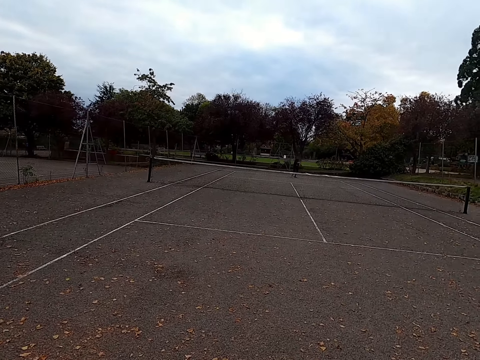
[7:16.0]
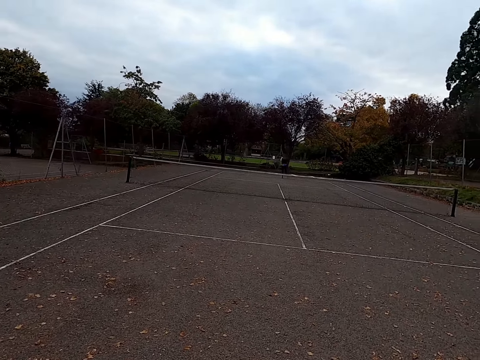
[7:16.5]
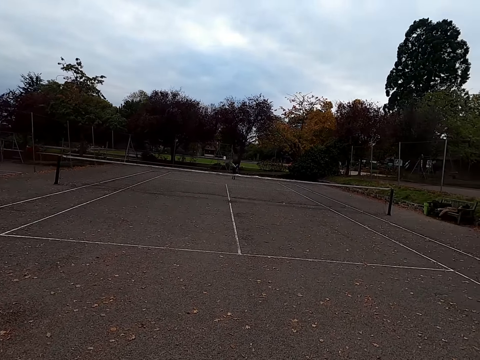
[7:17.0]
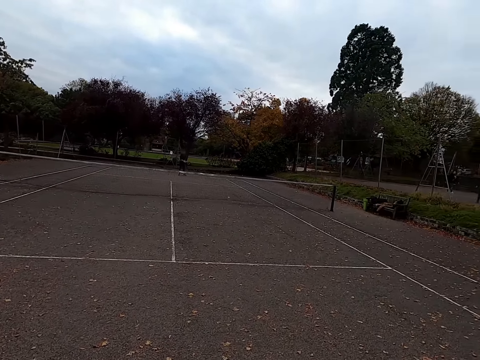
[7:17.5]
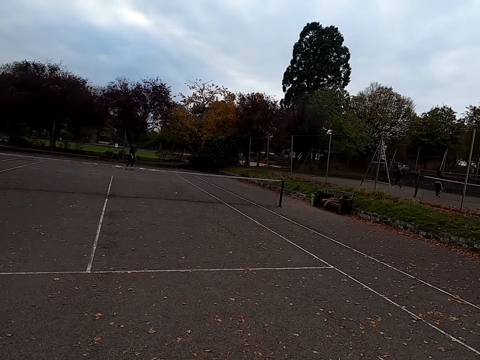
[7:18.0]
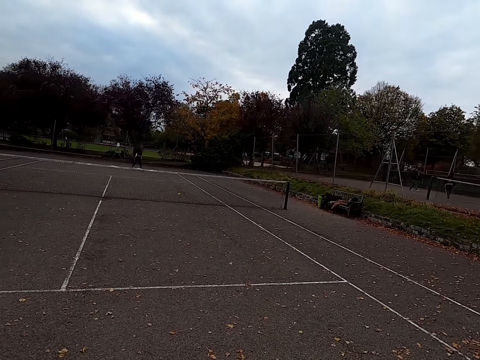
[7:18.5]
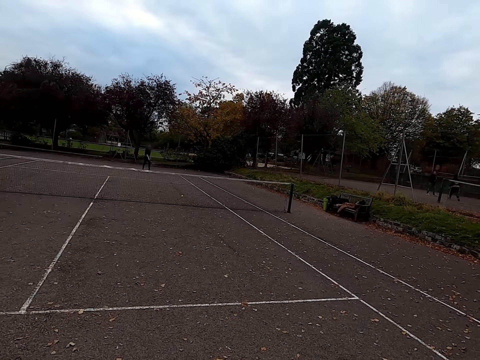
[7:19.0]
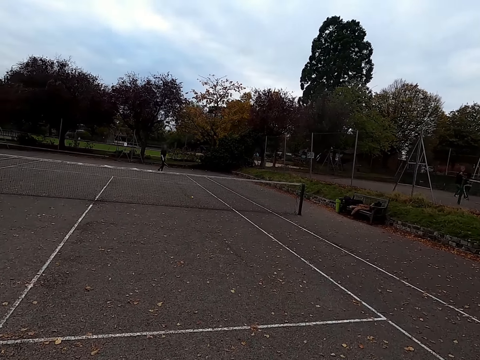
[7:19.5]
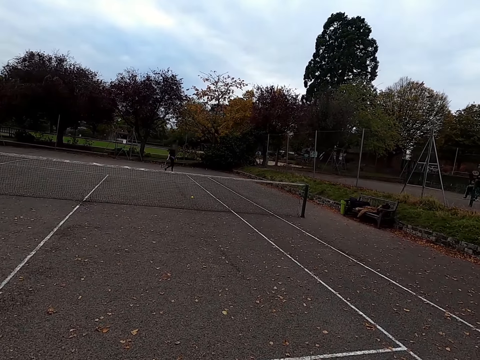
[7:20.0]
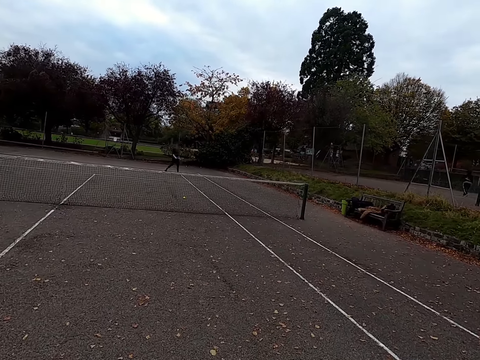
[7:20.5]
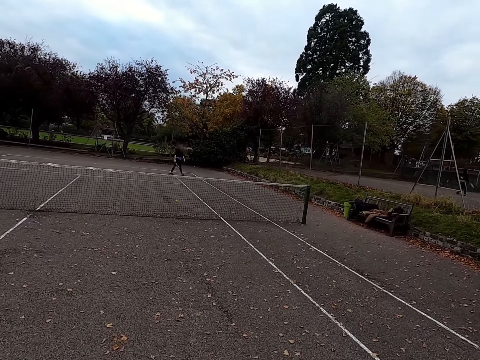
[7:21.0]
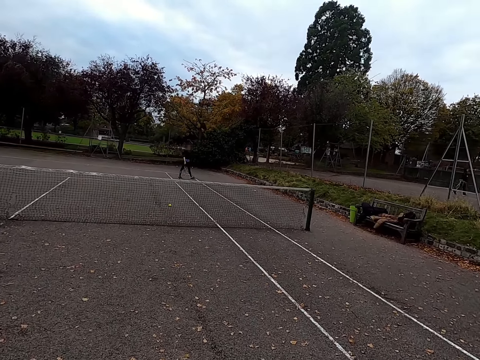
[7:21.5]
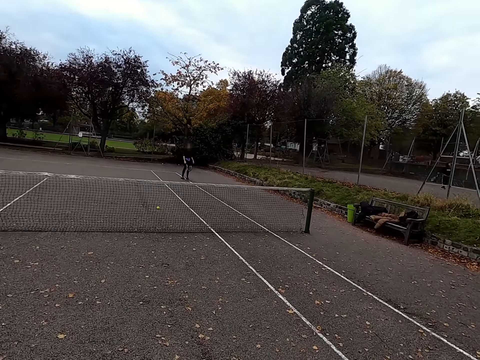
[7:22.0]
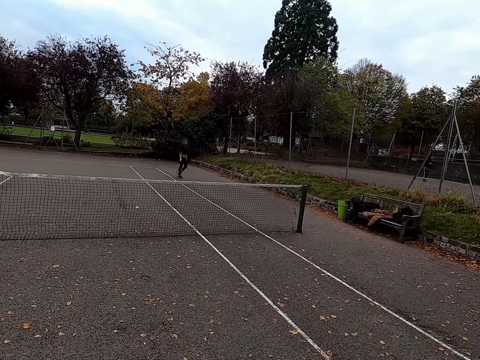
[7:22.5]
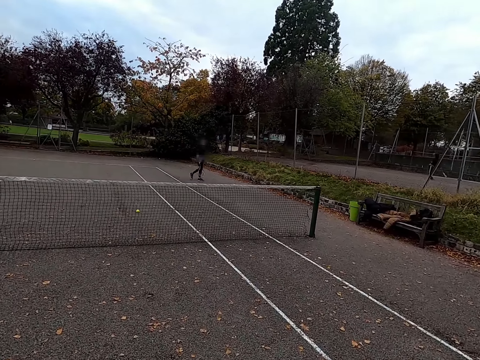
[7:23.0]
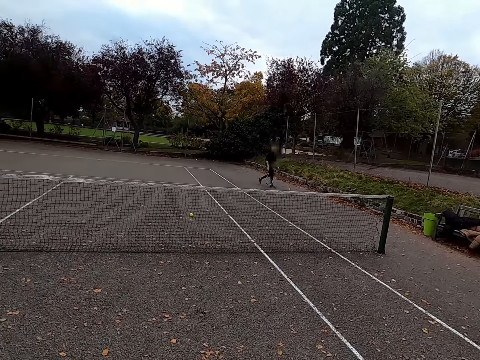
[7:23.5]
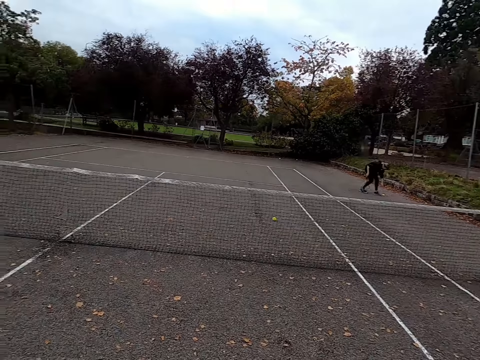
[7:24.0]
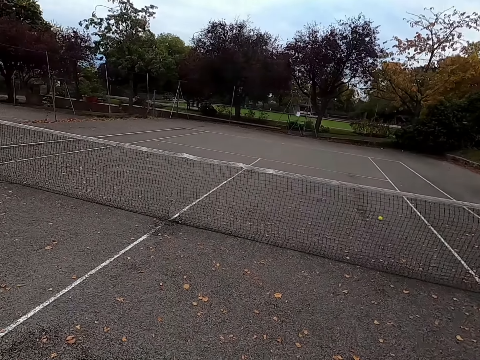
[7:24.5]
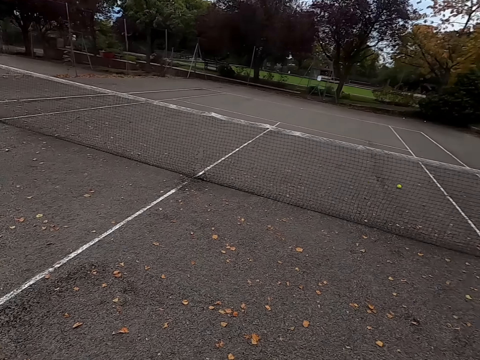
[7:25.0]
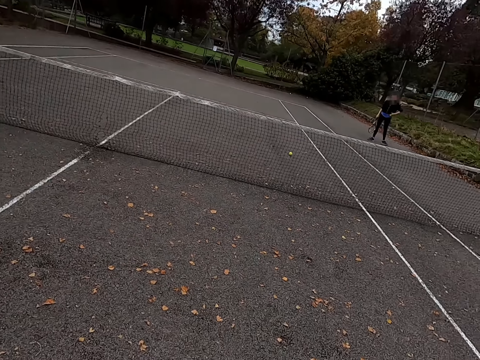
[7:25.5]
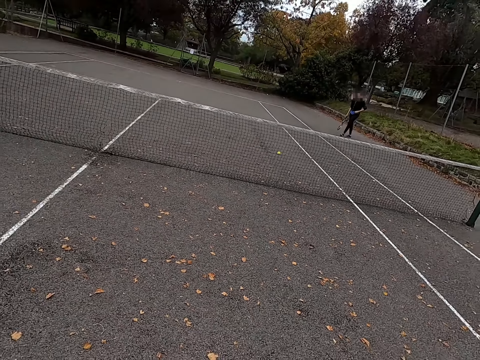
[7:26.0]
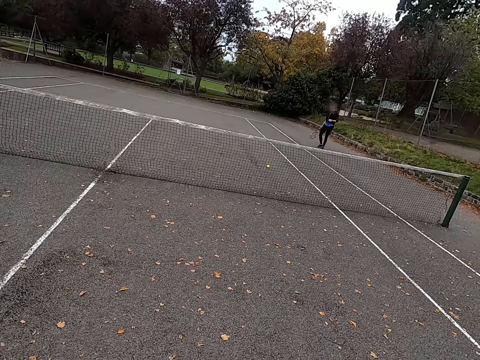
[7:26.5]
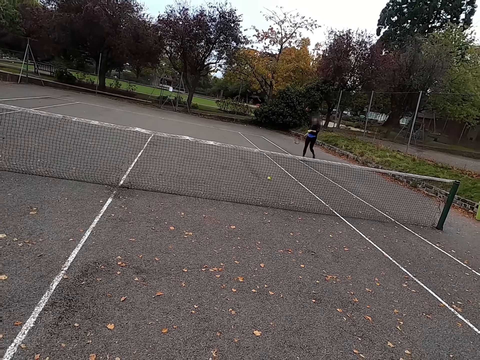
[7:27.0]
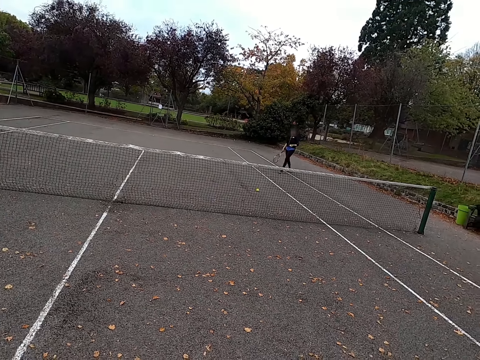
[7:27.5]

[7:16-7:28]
A woman walks across. The woman hits the tennis ball with a racquet. The camera wearer walks around the tennis court. The woman picks up the ball.

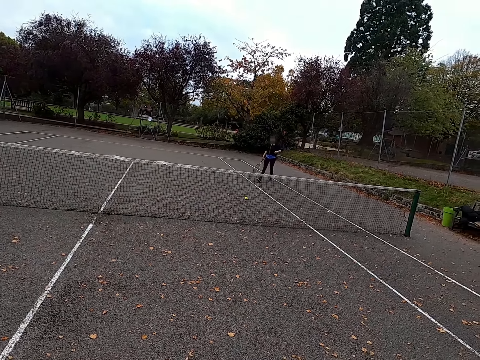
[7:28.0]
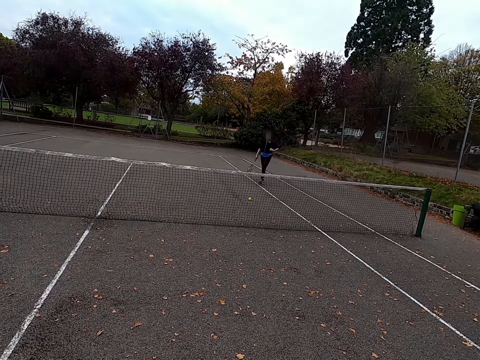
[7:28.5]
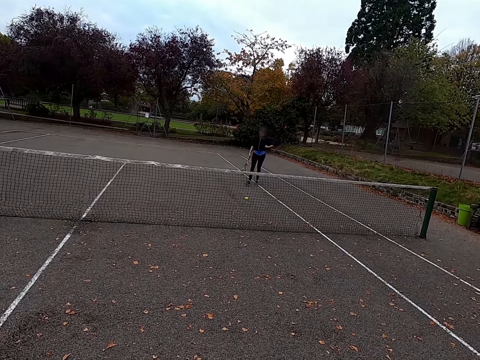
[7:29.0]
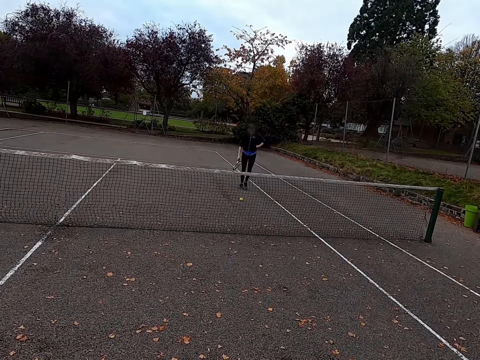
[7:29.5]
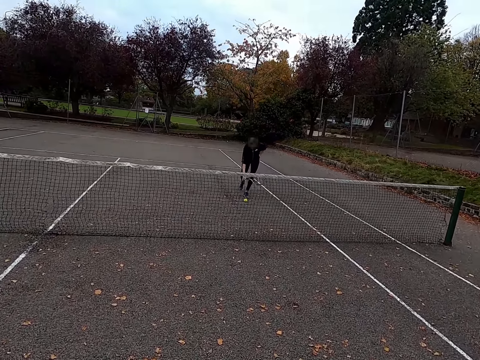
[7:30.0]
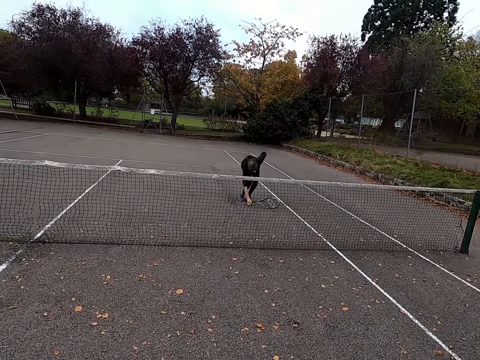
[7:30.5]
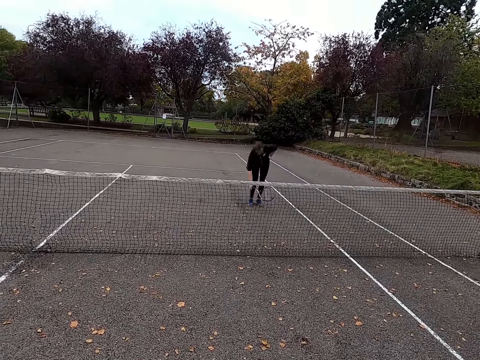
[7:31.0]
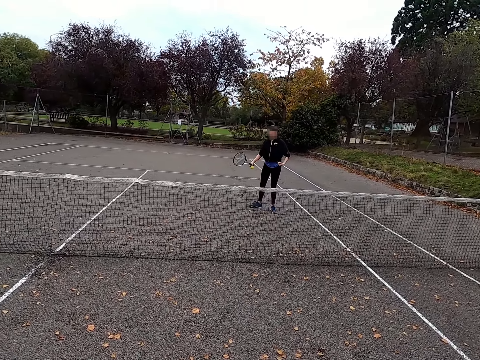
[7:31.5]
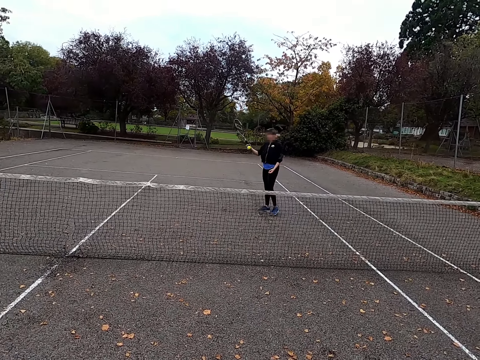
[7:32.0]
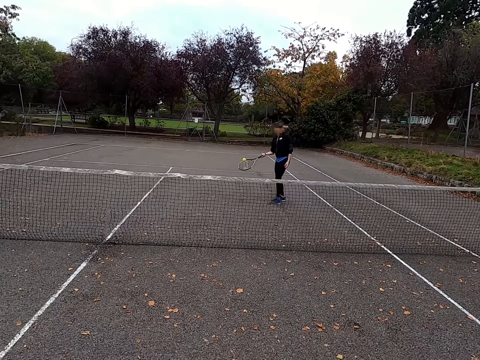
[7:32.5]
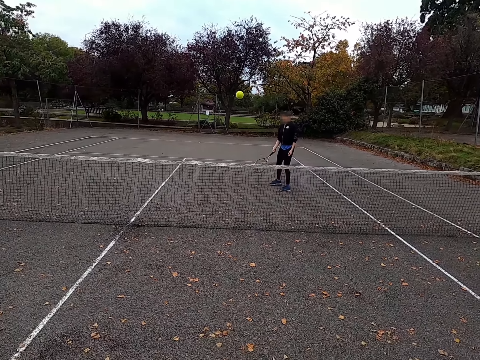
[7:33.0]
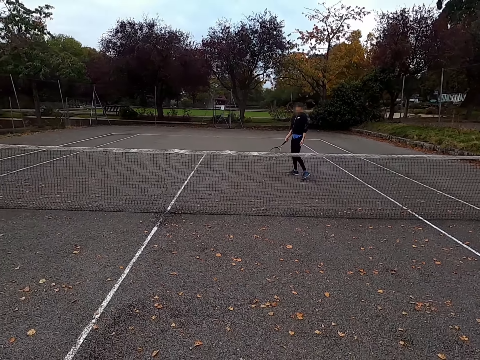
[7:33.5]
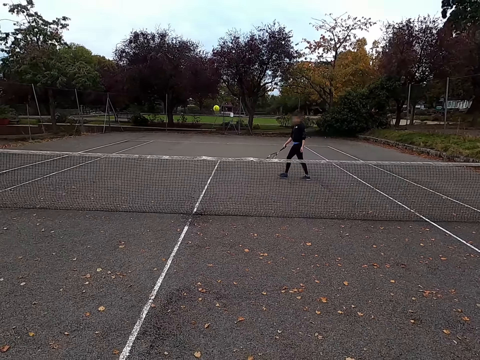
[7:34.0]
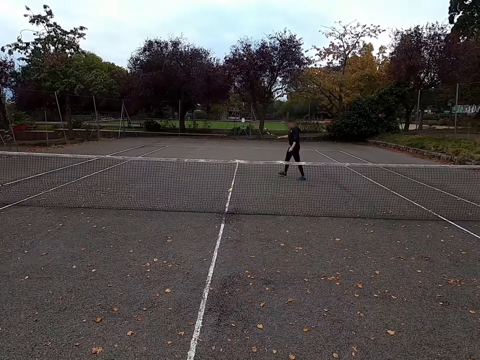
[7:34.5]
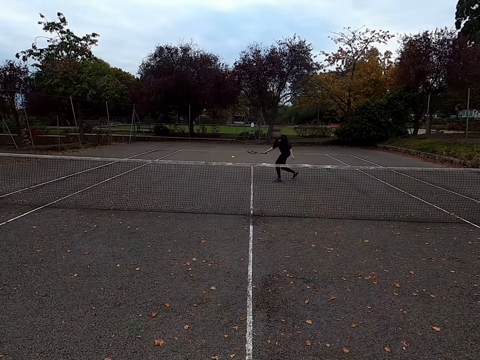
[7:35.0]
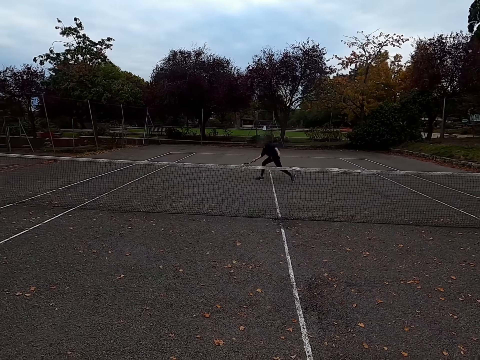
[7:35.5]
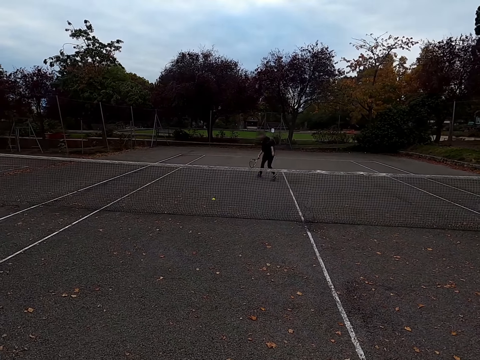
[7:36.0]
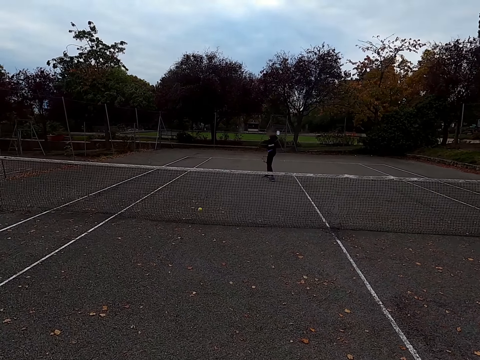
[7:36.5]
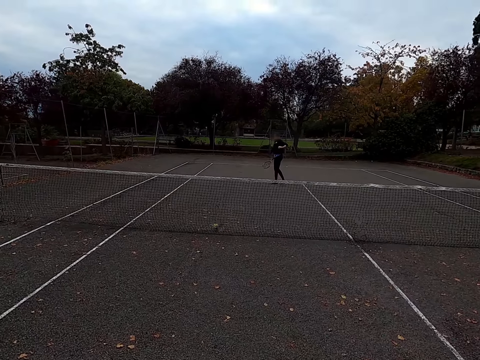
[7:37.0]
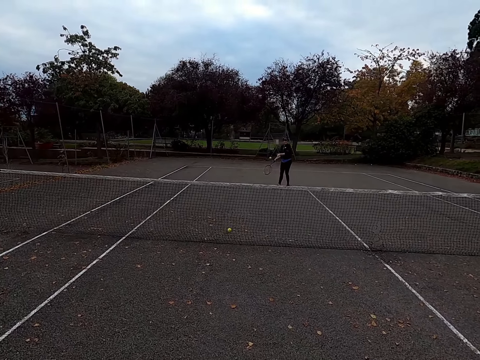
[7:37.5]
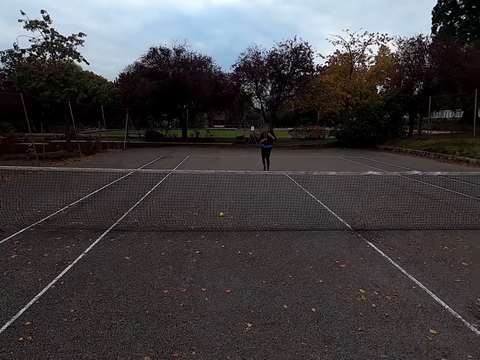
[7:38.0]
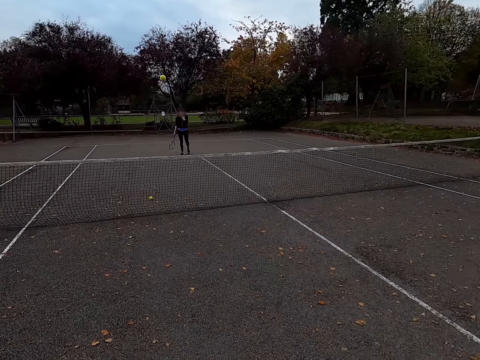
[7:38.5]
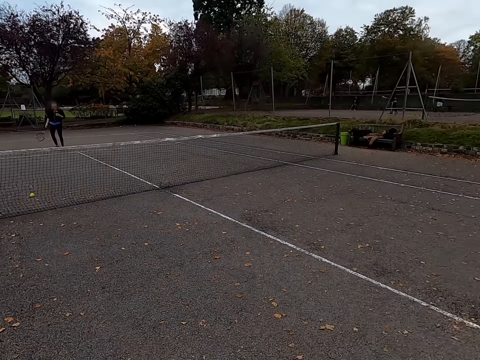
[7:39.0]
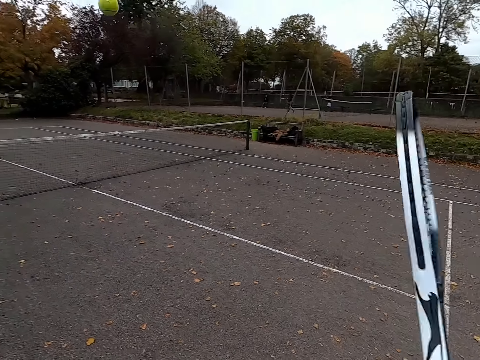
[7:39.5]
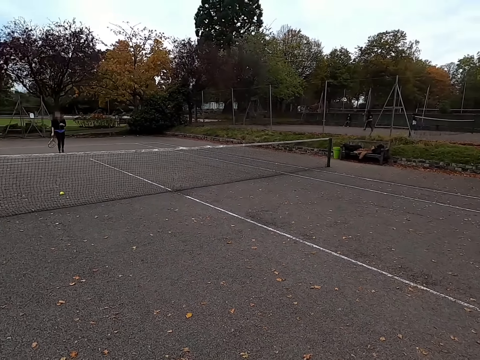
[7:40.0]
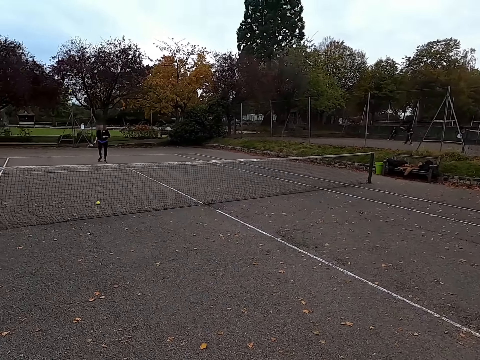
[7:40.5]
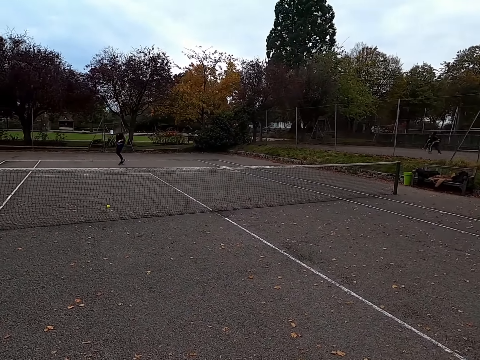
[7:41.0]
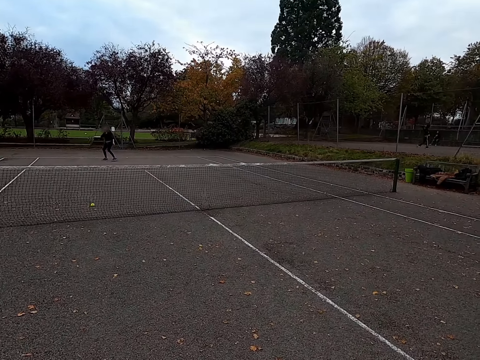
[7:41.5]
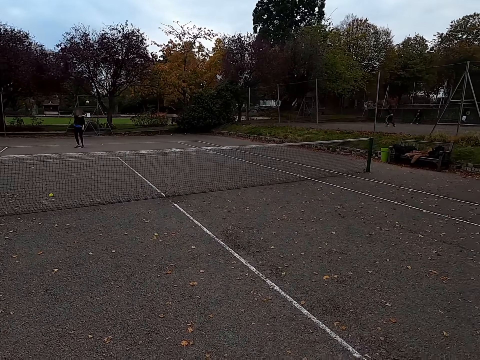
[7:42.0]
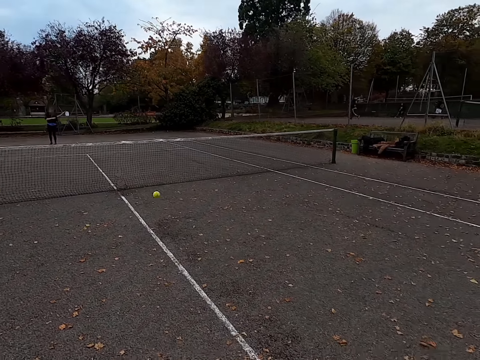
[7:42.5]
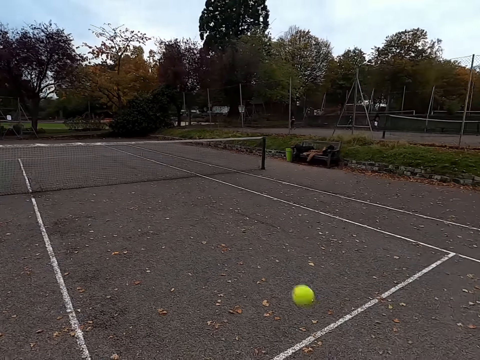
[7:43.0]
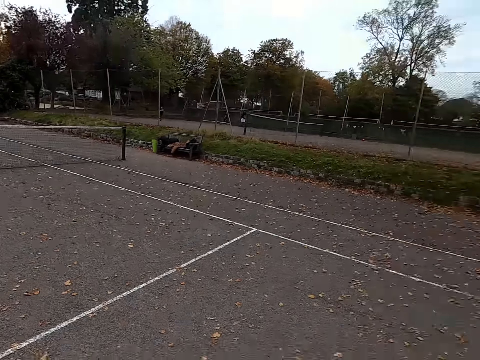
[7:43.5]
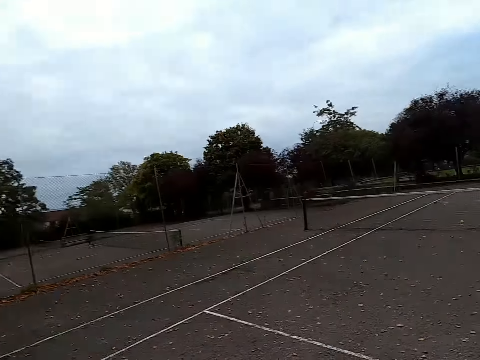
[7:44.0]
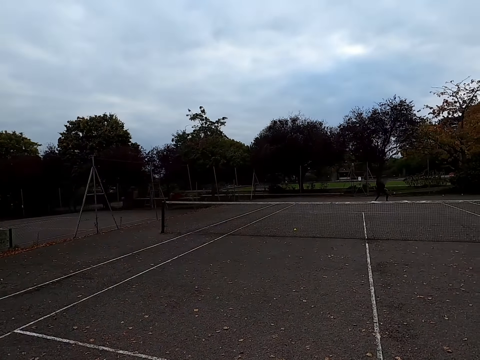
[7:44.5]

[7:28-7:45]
A woman walks to the net. The woman picks up the tennis ball. The woman hits the tennis ball with a racquet. The camera wearer hits the tennis ball with a racquet. The woman hits the tennis ball with a racquet. The camera wearer hits the tennis ball with a racquet. The woman hits the tennis ball with a racquet. The camera wearer hits the ball. They look around the tennis court.
